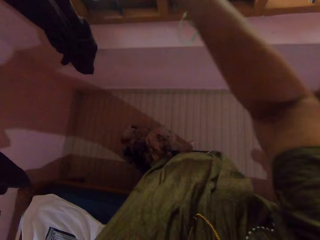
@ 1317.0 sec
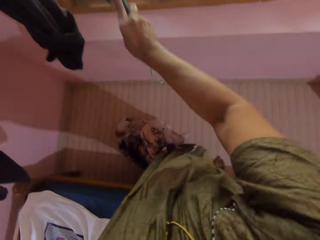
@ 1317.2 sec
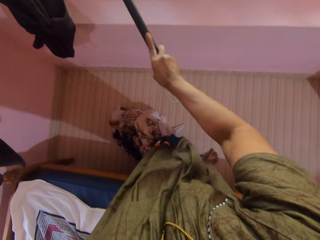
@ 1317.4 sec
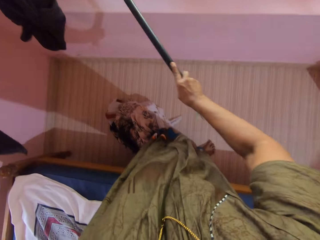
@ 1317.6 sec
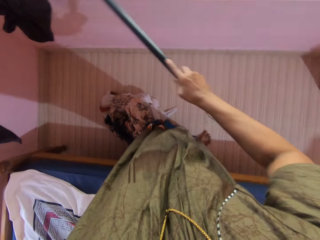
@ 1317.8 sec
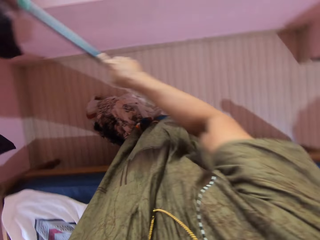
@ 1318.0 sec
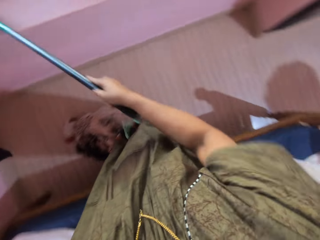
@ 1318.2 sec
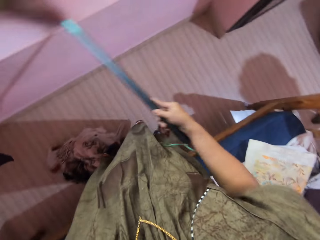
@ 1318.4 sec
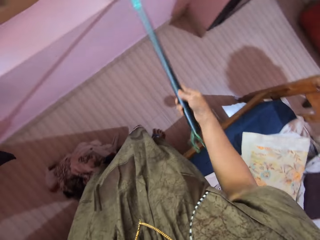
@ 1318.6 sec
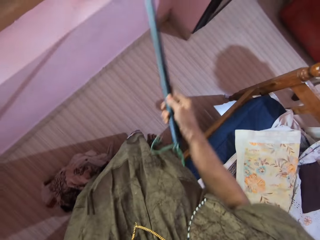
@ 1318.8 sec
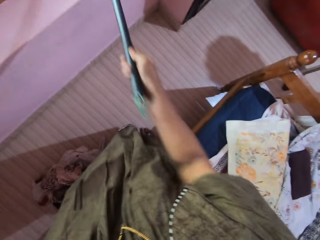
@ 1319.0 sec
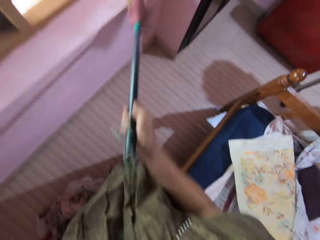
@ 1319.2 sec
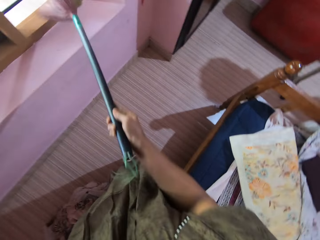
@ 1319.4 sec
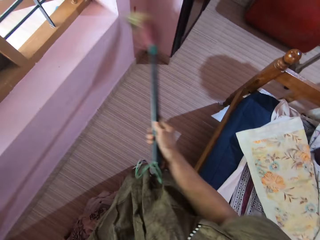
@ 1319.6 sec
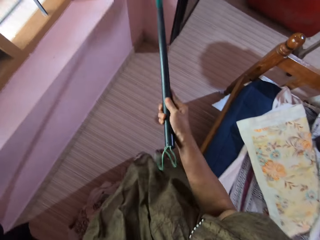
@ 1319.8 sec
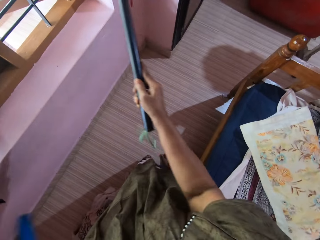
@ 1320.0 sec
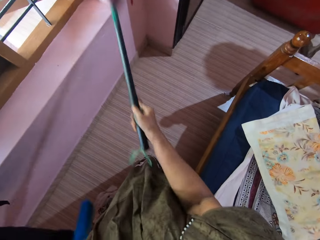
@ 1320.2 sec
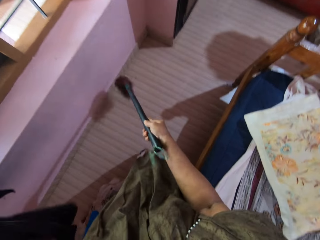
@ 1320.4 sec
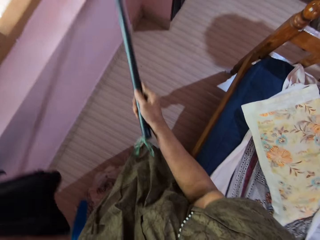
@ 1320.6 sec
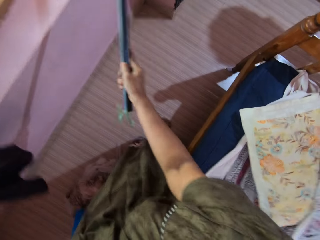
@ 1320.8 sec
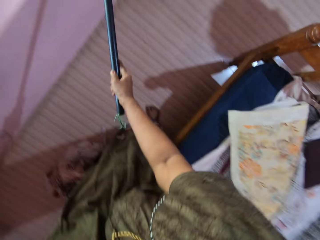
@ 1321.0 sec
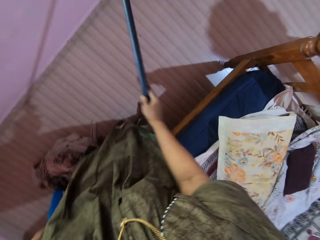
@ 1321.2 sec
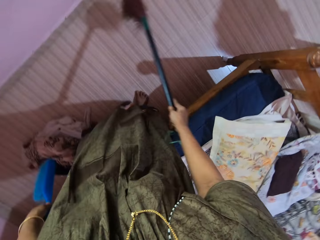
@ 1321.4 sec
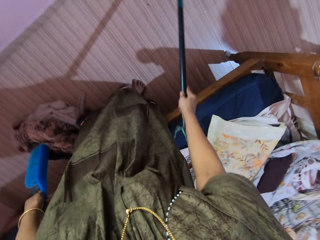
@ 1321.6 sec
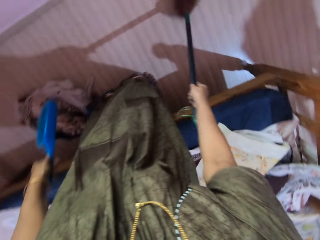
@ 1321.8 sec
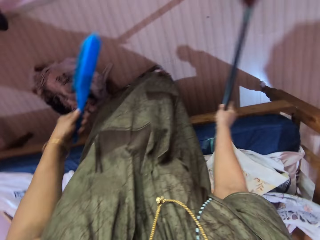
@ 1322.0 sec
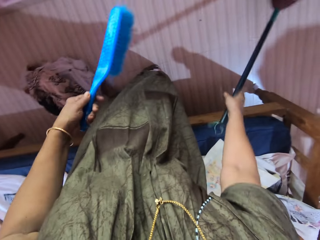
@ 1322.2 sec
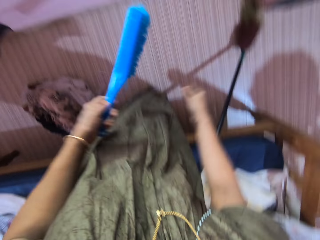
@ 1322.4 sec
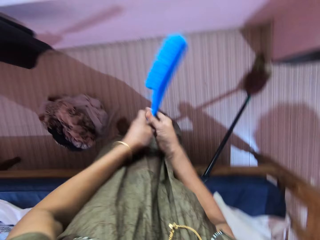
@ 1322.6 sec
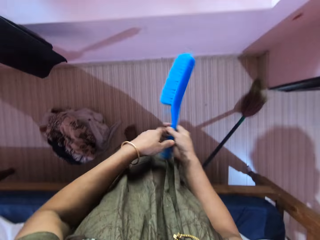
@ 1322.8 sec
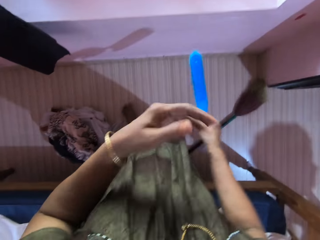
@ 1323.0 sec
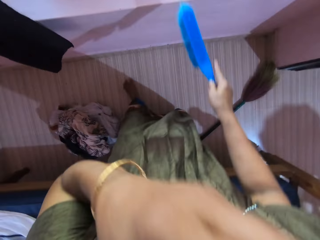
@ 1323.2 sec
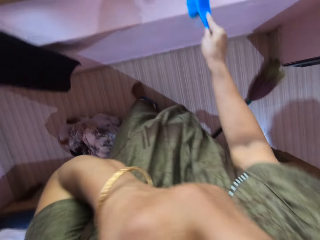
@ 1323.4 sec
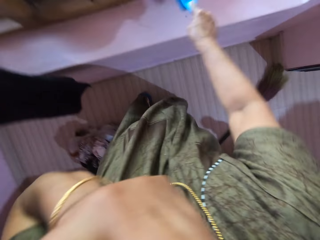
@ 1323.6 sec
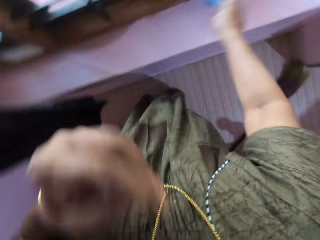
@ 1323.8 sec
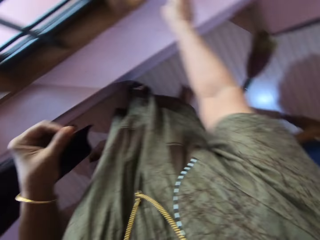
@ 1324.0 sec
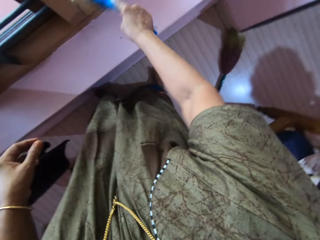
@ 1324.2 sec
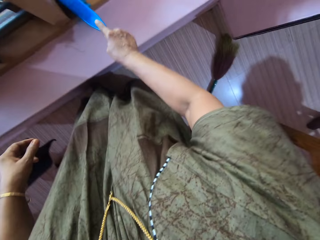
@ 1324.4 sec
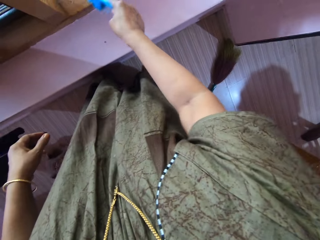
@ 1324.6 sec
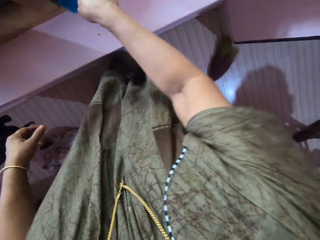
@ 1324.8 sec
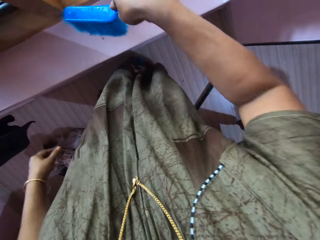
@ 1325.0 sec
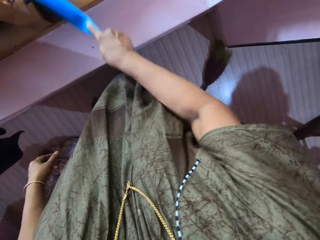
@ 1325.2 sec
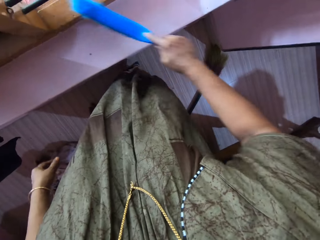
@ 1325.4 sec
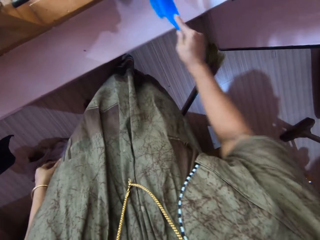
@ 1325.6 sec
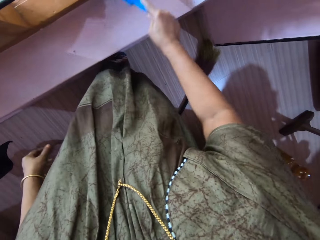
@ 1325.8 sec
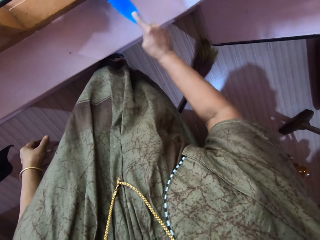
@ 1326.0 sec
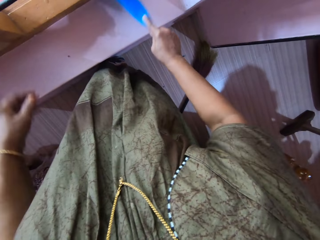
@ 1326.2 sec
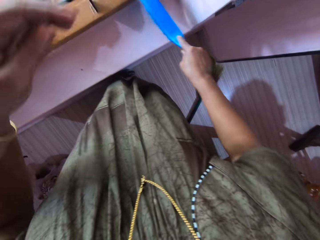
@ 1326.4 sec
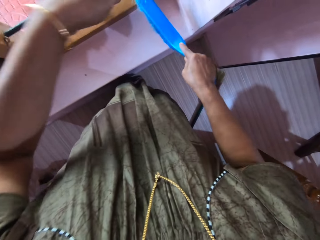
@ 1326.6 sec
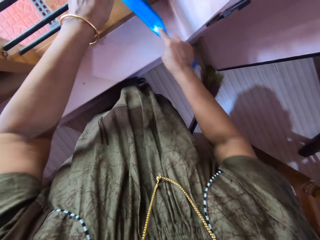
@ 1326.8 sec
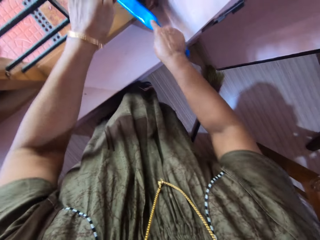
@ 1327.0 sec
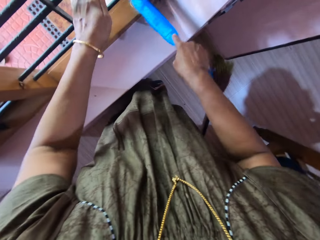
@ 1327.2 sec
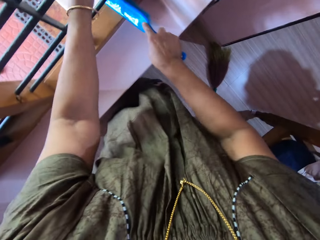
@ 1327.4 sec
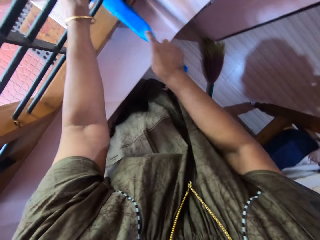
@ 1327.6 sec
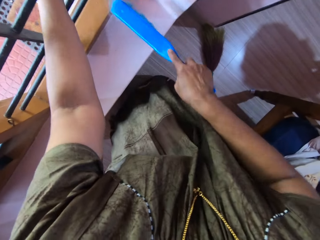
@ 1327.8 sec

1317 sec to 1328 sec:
The camera wearer drops the broom on the floor. They transfer the brush to the right hand. They clean the window with the brush.

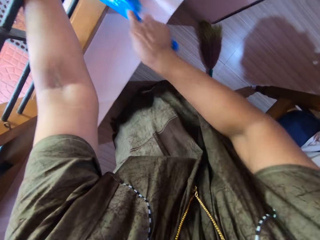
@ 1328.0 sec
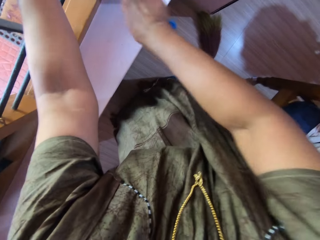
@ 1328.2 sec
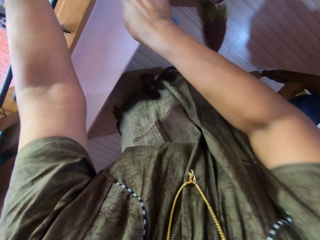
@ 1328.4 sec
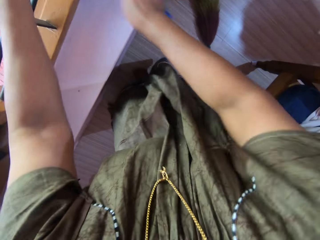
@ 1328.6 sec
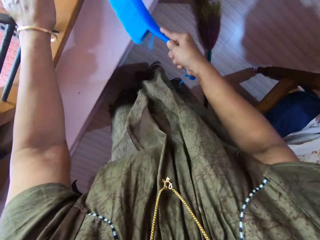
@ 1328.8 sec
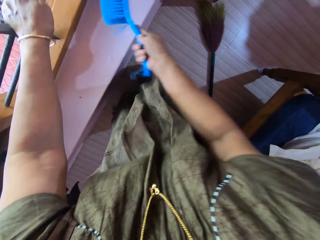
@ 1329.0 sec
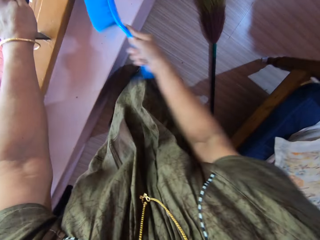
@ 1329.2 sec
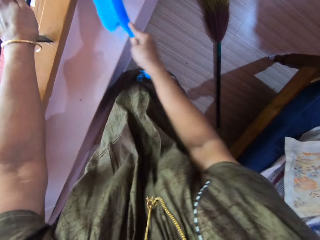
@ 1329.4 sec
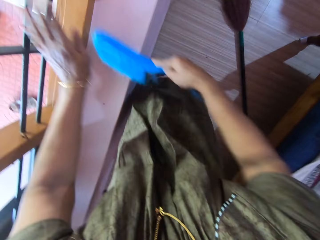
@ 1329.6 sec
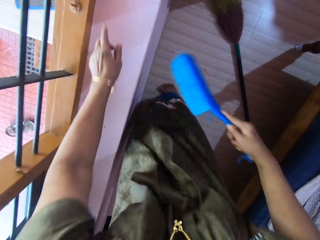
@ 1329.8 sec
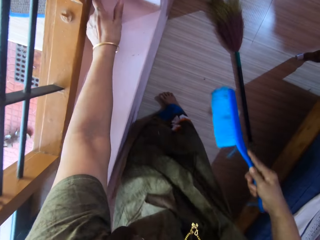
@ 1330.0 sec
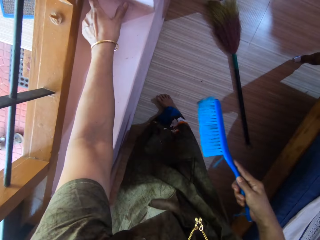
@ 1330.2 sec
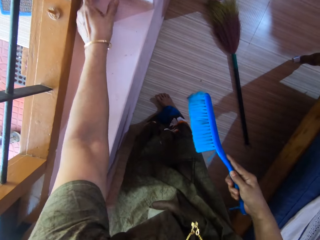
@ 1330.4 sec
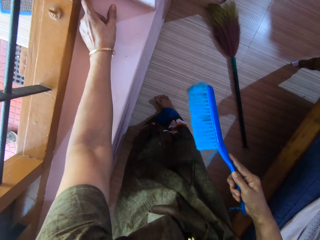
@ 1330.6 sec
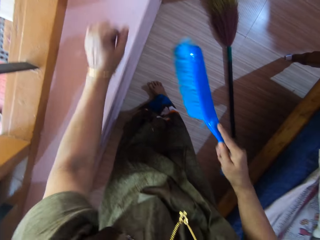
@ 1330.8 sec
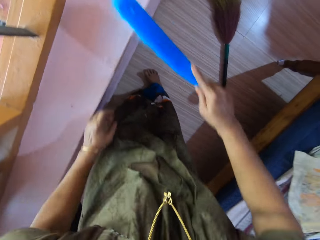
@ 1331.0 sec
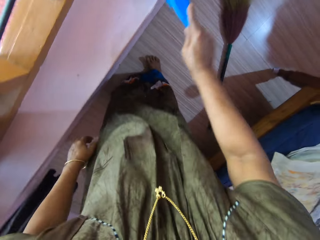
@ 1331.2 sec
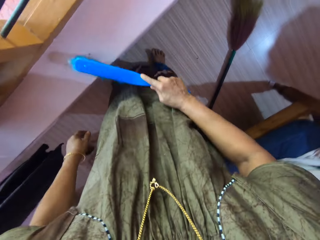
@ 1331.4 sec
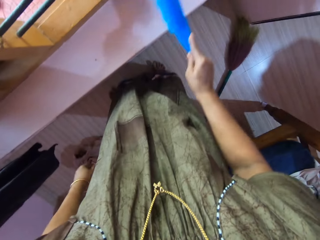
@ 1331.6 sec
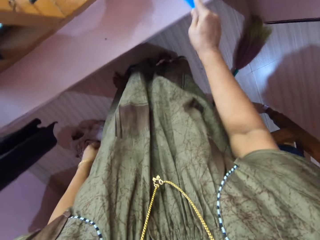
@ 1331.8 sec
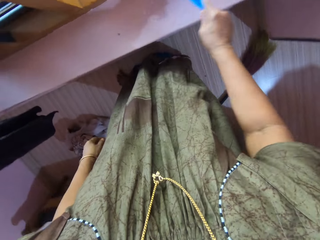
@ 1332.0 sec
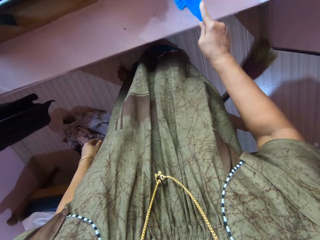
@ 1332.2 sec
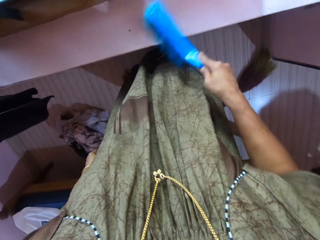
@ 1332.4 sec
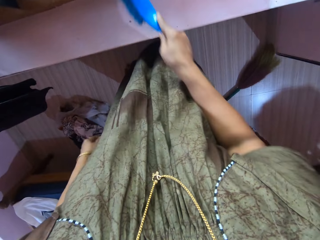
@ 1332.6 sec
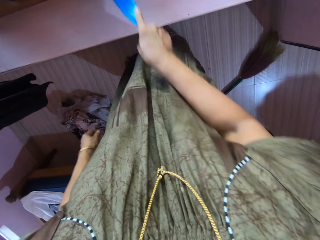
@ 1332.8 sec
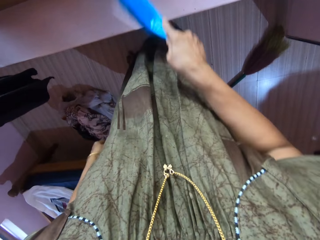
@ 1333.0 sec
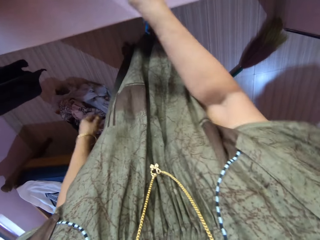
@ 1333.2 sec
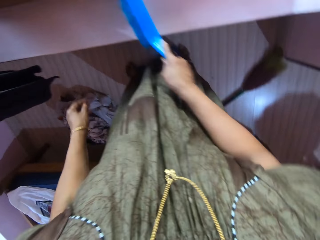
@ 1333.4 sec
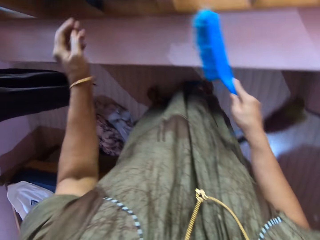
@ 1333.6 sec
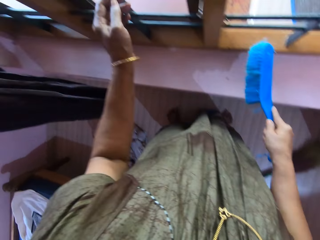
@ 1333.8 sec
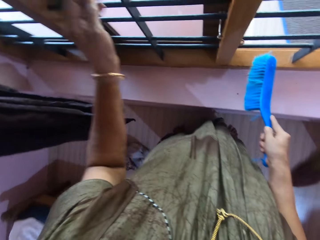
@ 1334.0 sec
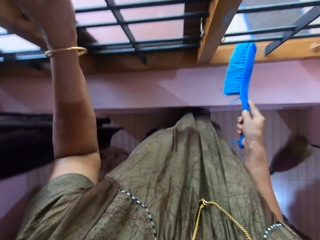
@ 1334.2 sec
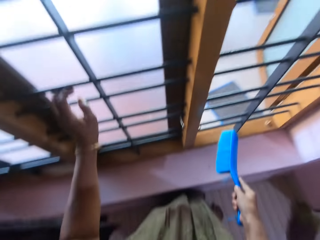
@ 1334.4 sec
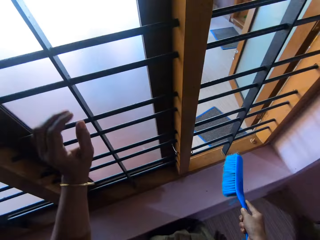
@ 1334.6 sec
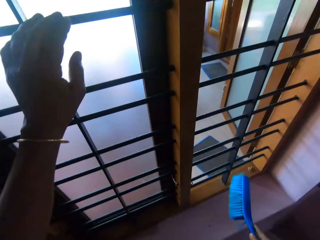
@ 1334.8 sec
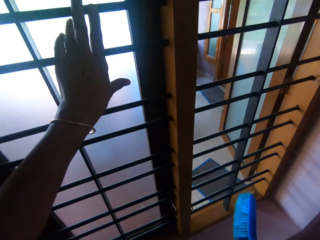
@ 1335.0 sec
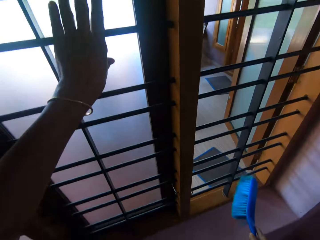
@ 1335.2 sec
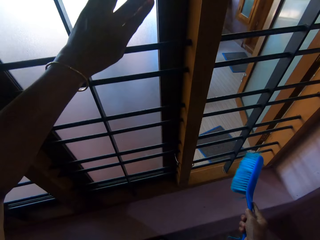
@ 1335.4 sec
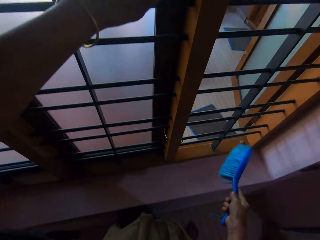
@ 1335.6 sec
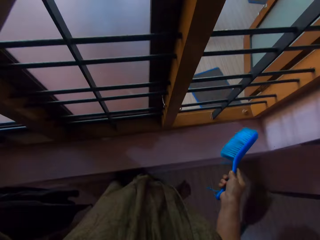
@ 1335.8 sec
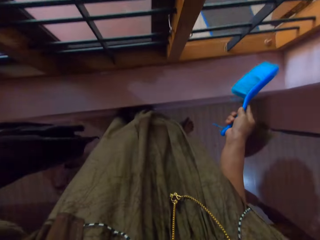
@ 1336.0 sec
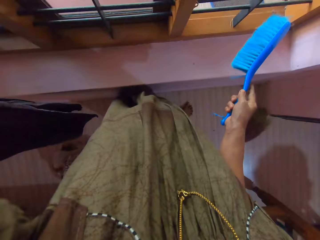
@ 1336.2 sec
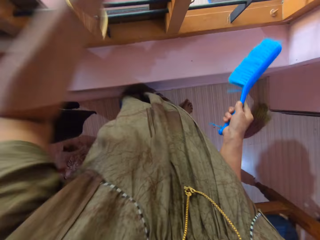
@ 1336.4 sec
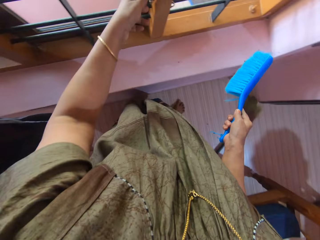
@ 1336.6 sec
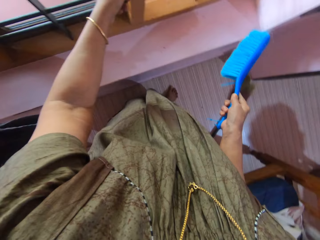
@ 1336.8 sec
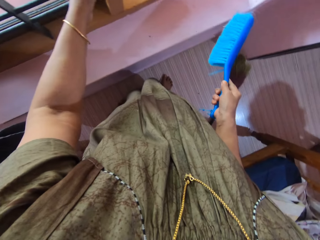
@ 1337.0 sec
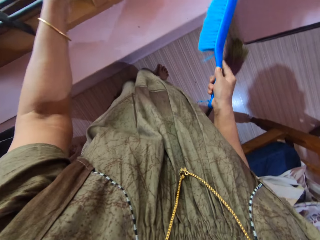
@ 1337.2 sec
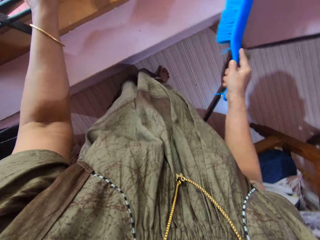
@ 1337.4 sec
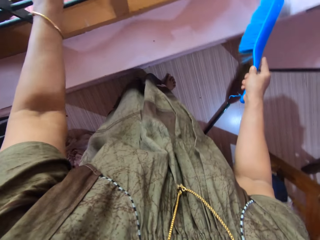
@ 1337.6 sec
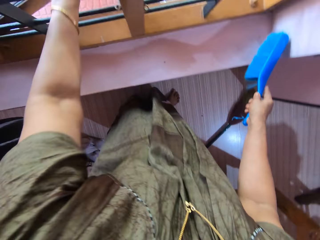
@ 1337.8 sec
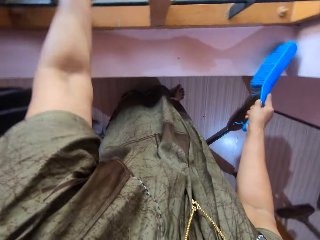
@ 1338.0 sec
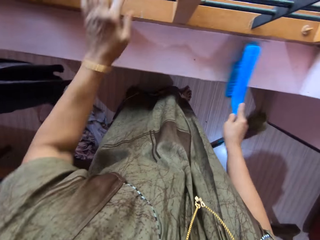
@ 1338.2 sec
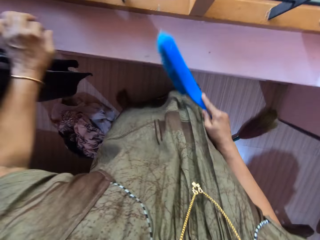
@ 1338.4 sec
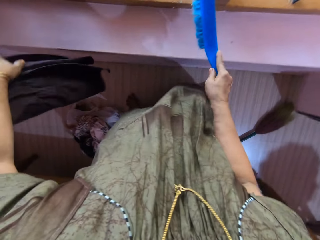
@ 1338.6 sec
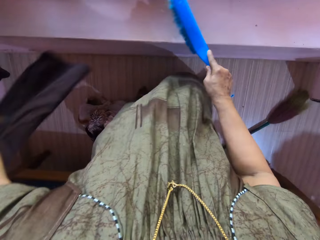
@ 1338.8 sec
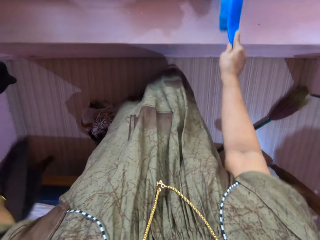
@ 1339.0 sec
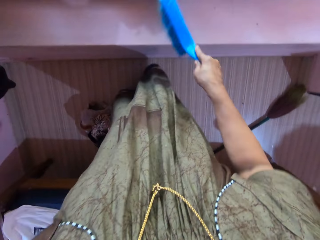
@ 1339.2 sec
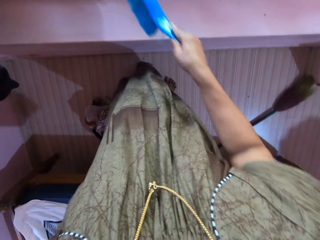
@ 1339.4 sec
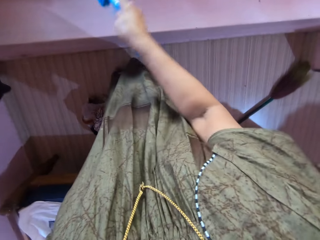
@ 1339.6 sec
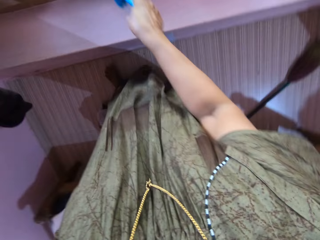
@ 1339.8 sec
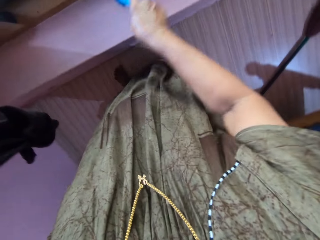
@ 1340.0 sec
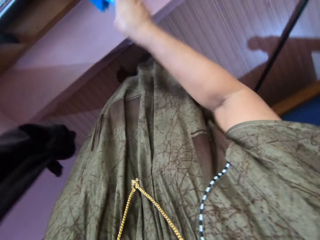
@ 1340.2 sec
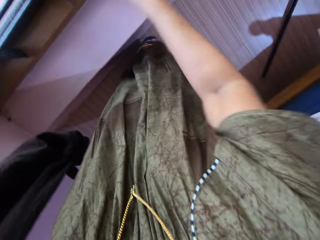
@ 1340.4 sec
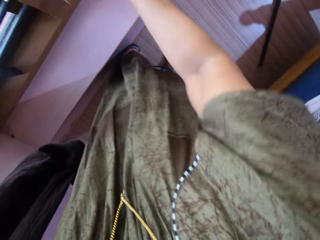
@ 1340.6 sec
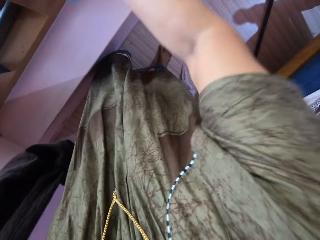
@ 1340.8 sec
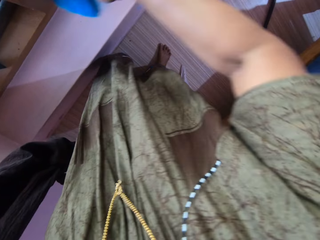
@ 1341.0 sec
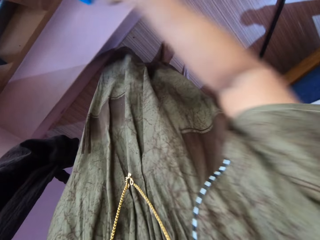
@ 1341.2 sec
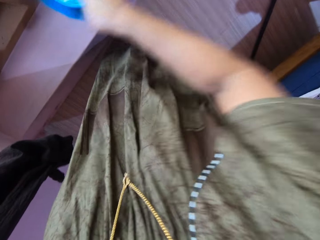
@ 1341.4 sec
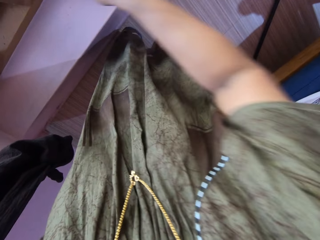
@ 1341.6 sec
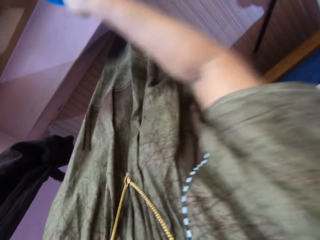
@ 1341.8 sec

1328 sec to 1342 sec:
The camera wearer cleans the window stool with the brush. They open the window. They clean the window stool with the brush.
